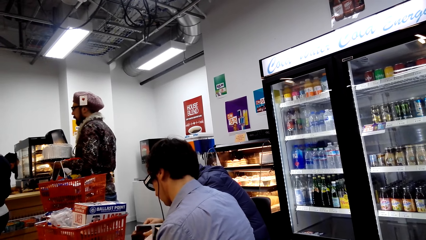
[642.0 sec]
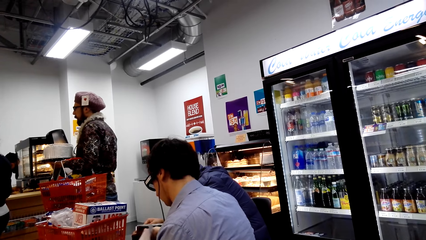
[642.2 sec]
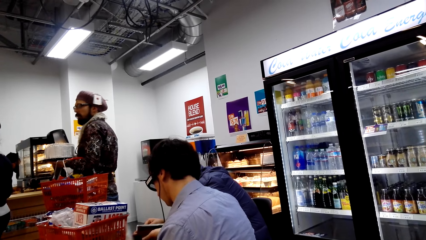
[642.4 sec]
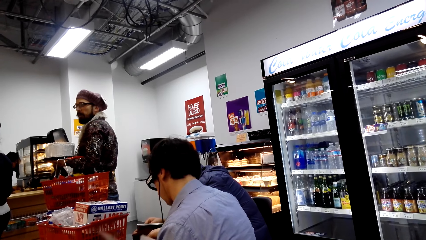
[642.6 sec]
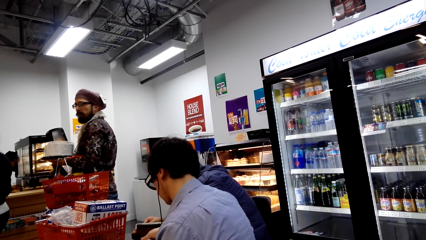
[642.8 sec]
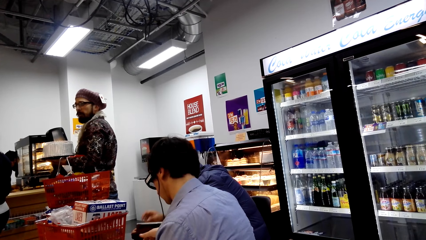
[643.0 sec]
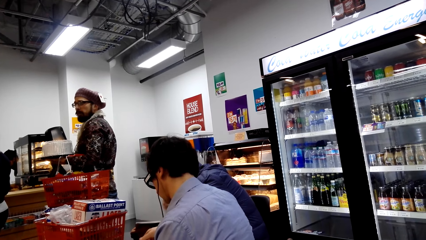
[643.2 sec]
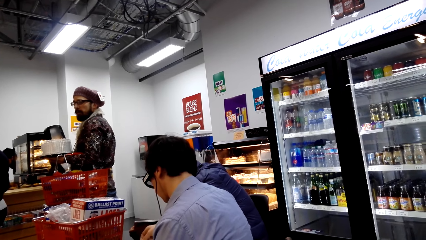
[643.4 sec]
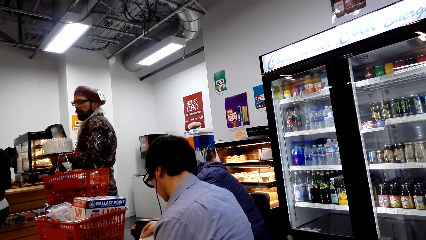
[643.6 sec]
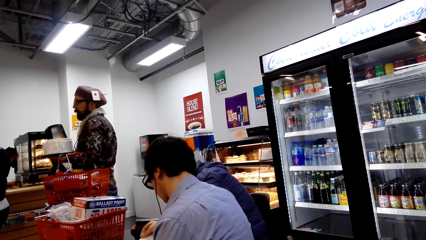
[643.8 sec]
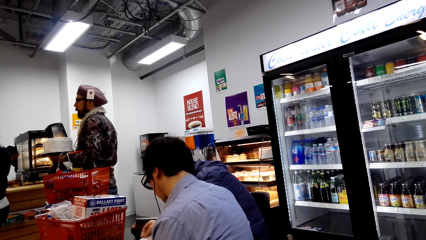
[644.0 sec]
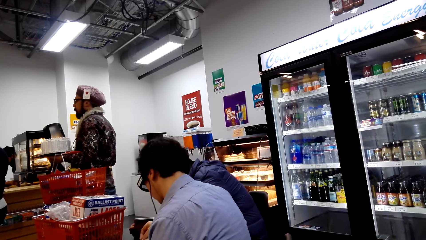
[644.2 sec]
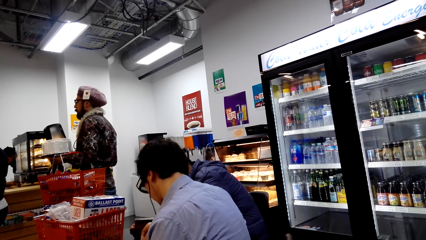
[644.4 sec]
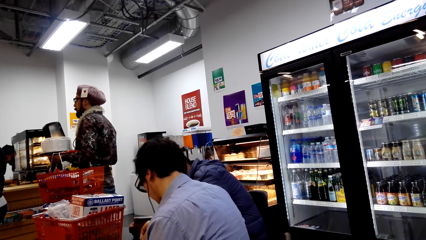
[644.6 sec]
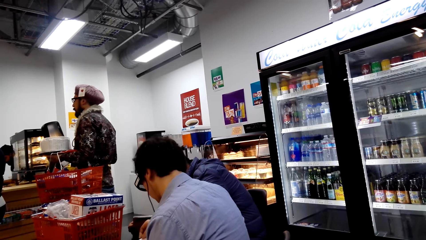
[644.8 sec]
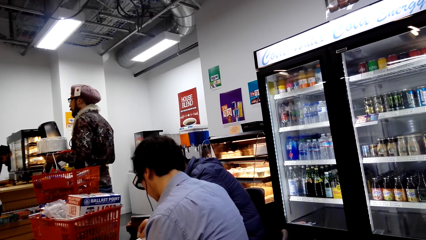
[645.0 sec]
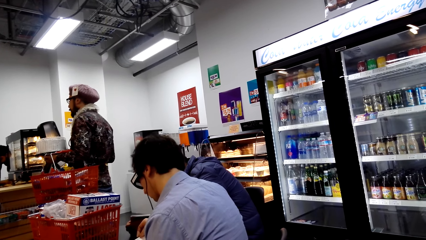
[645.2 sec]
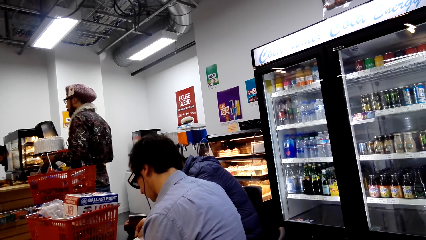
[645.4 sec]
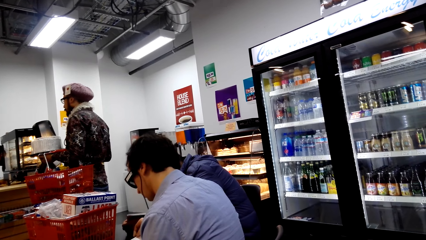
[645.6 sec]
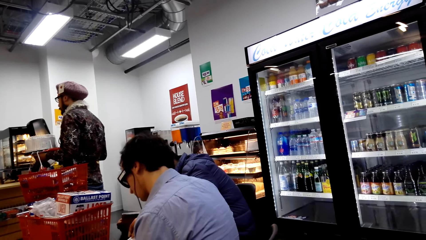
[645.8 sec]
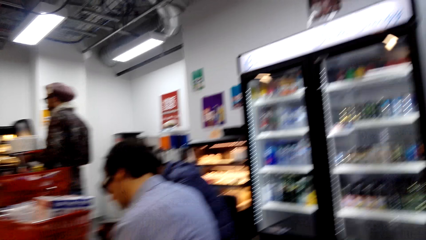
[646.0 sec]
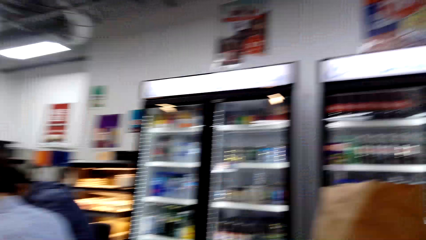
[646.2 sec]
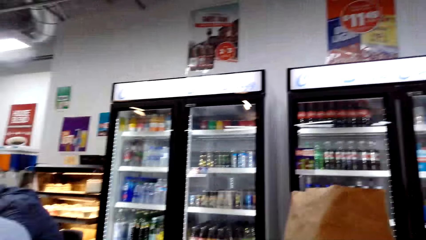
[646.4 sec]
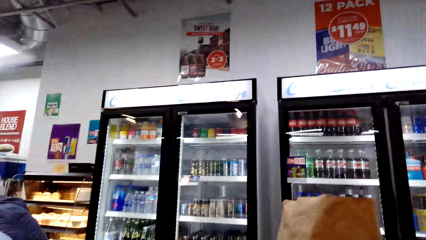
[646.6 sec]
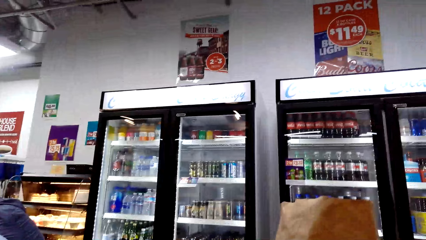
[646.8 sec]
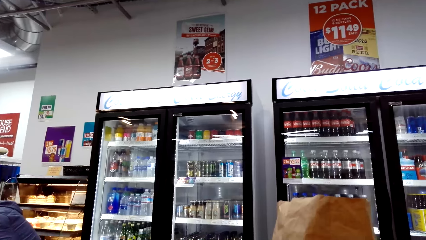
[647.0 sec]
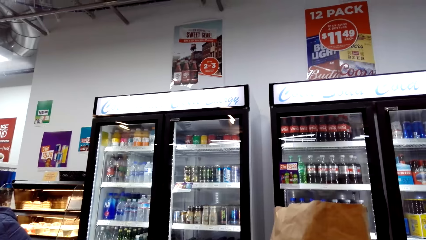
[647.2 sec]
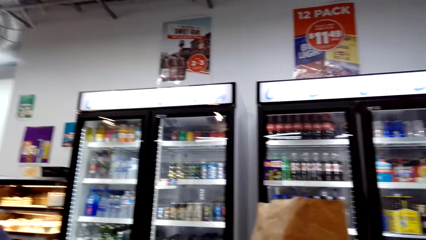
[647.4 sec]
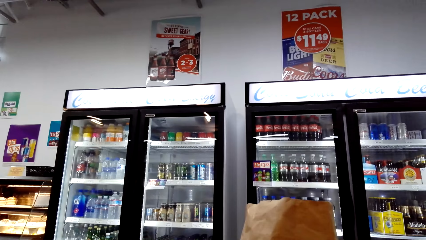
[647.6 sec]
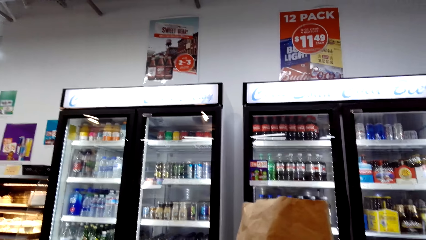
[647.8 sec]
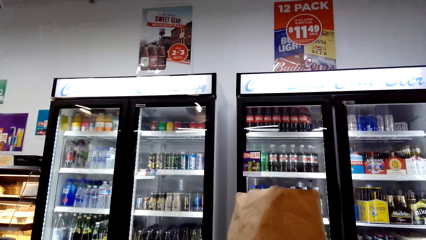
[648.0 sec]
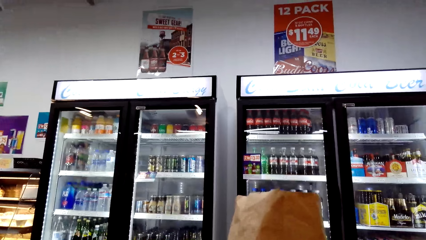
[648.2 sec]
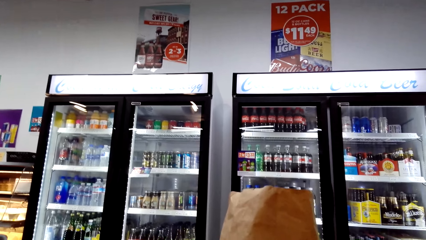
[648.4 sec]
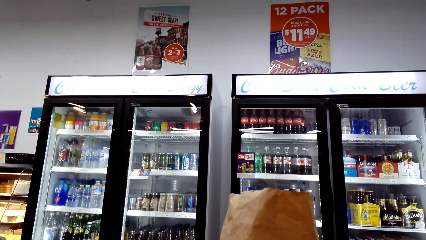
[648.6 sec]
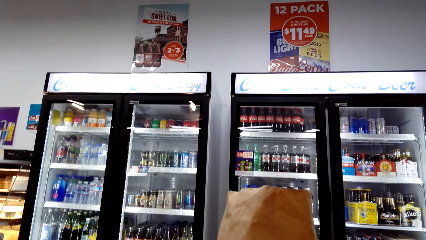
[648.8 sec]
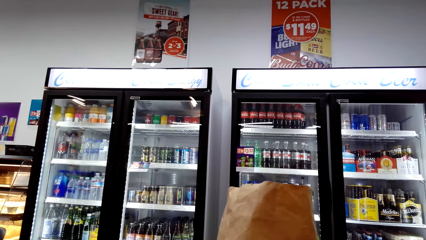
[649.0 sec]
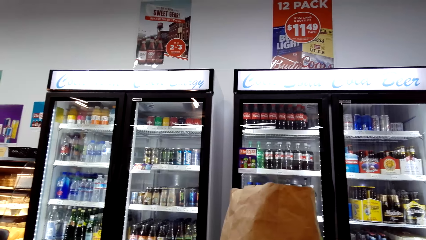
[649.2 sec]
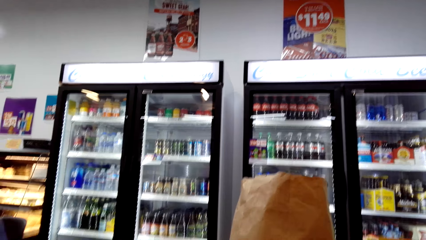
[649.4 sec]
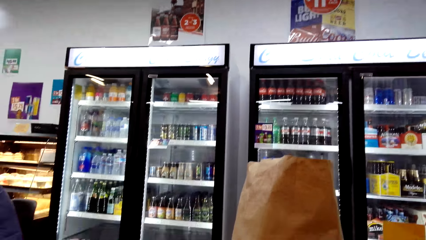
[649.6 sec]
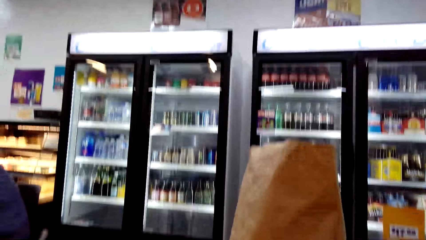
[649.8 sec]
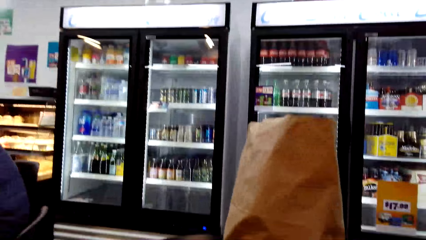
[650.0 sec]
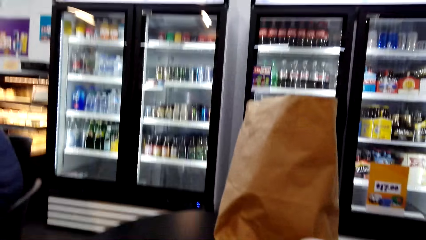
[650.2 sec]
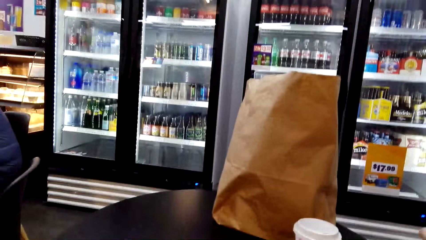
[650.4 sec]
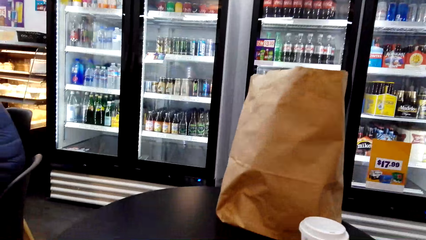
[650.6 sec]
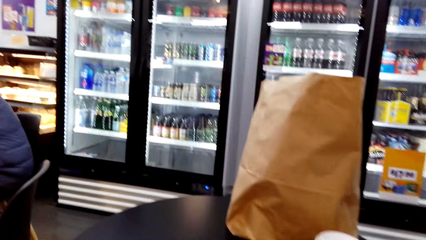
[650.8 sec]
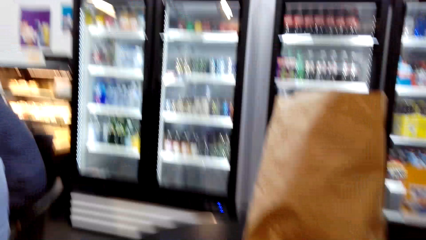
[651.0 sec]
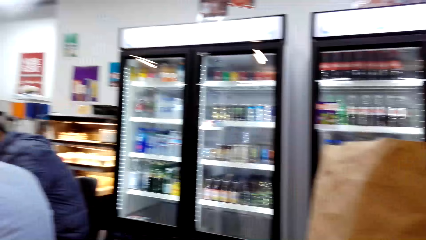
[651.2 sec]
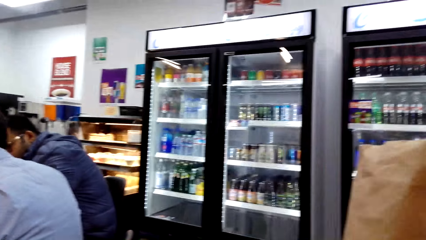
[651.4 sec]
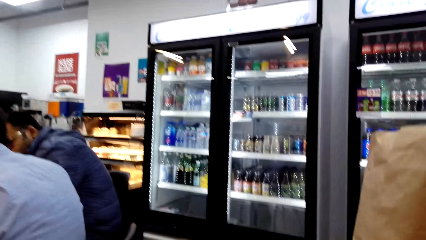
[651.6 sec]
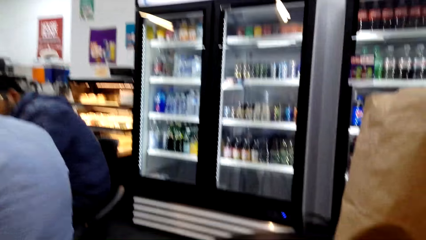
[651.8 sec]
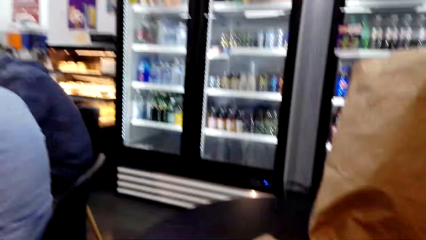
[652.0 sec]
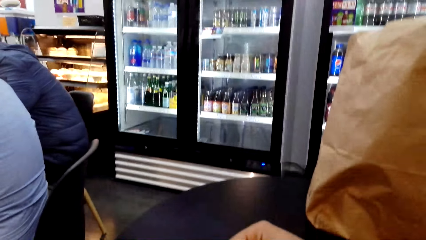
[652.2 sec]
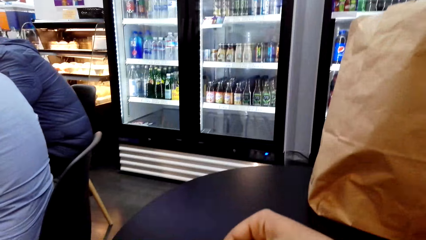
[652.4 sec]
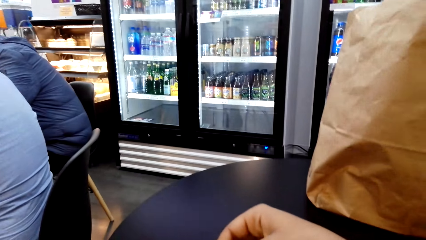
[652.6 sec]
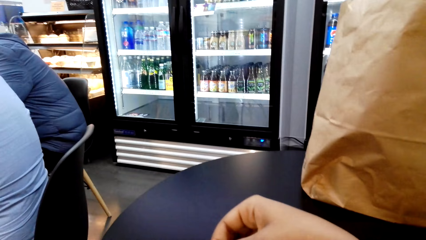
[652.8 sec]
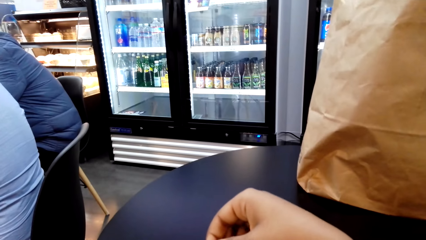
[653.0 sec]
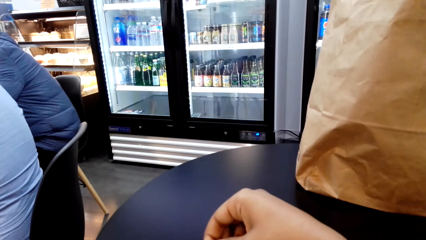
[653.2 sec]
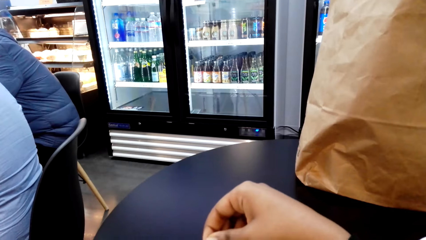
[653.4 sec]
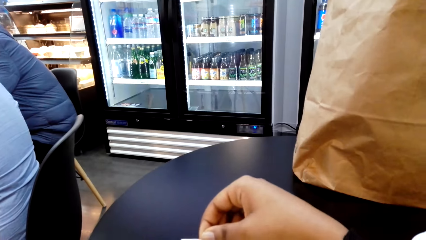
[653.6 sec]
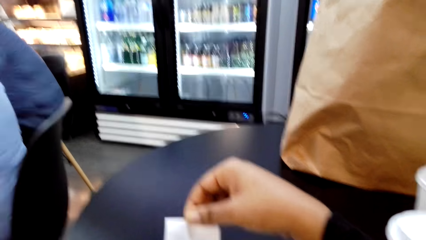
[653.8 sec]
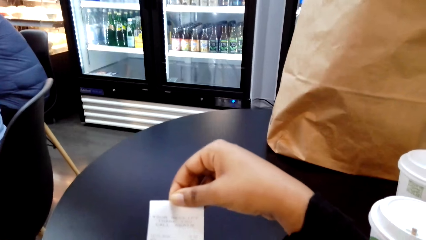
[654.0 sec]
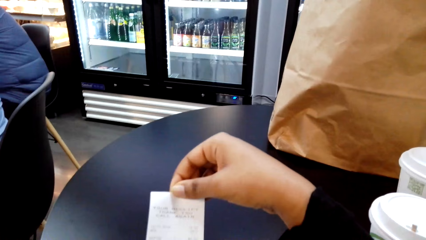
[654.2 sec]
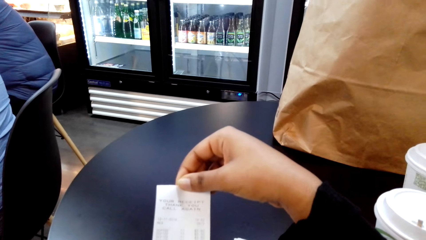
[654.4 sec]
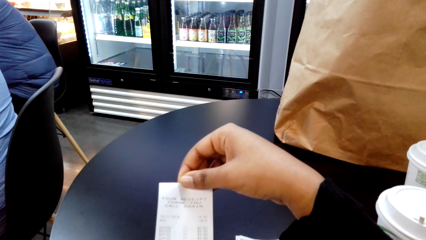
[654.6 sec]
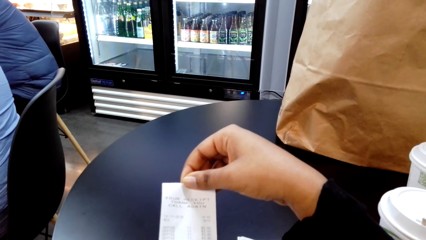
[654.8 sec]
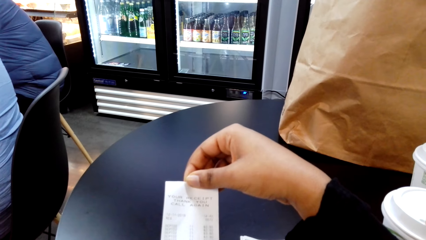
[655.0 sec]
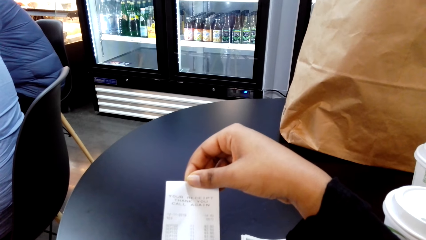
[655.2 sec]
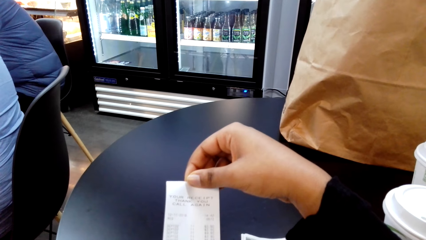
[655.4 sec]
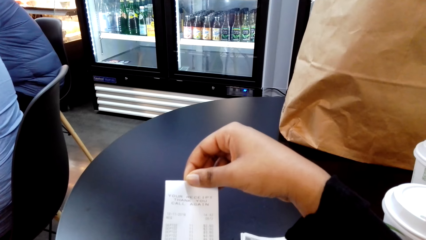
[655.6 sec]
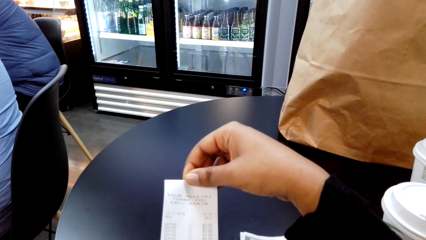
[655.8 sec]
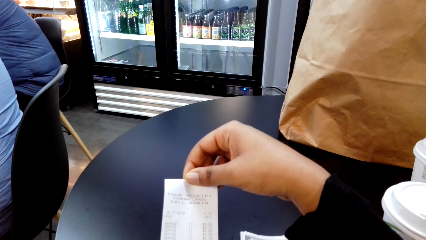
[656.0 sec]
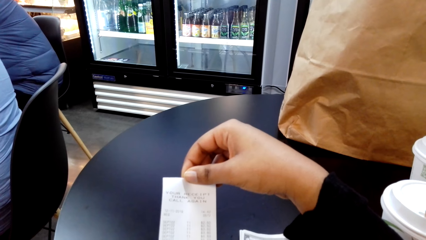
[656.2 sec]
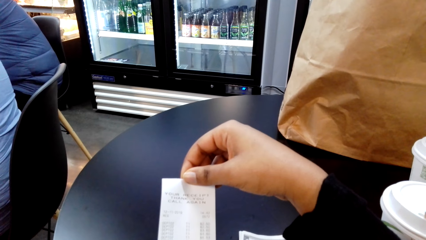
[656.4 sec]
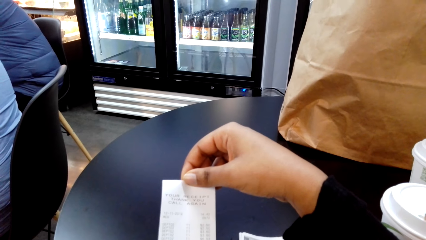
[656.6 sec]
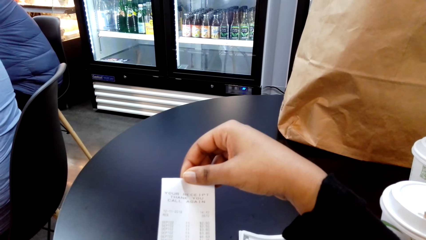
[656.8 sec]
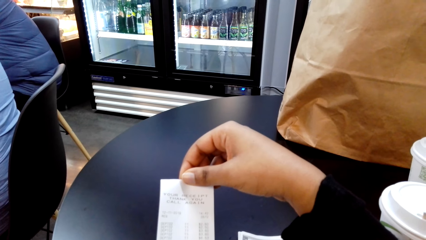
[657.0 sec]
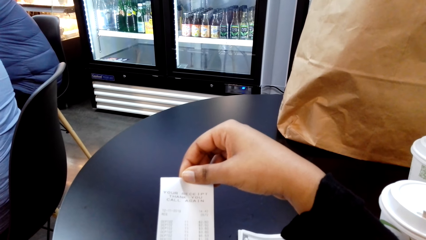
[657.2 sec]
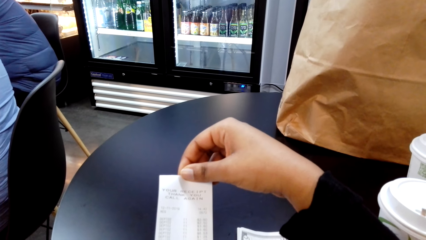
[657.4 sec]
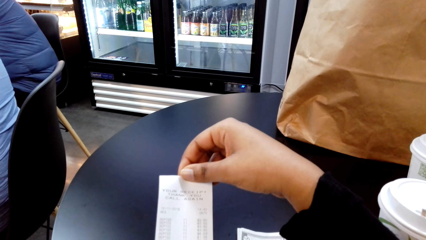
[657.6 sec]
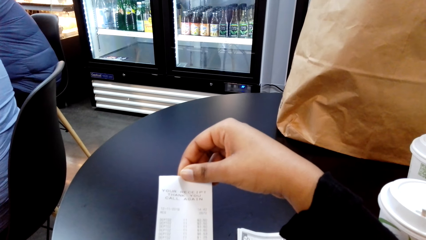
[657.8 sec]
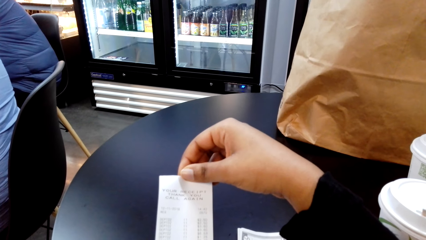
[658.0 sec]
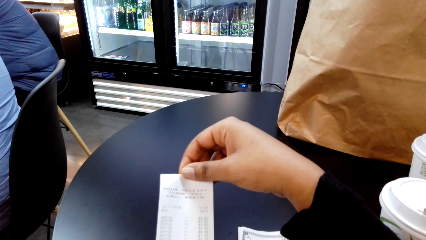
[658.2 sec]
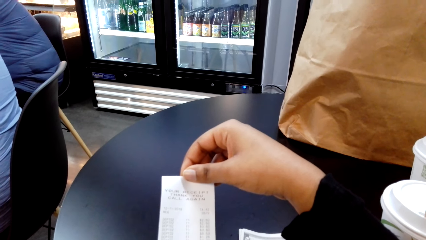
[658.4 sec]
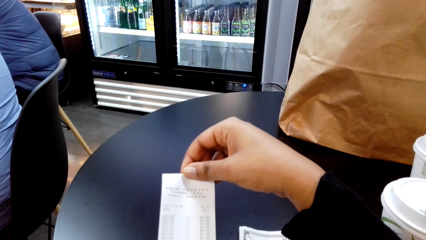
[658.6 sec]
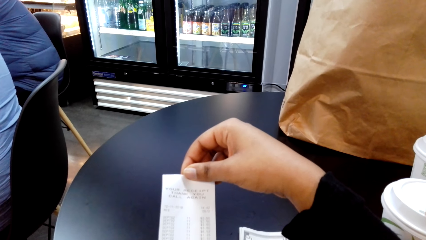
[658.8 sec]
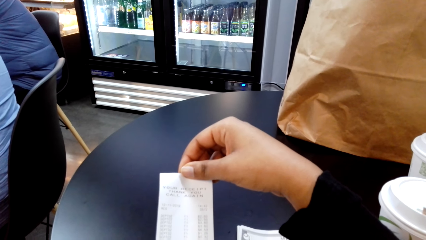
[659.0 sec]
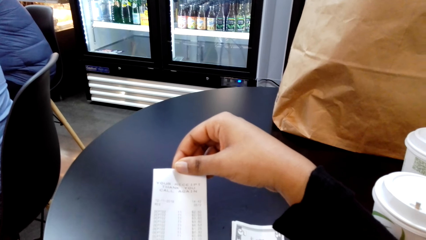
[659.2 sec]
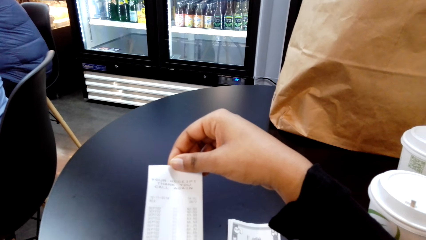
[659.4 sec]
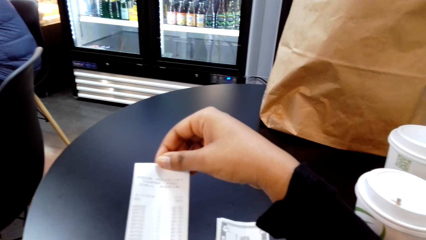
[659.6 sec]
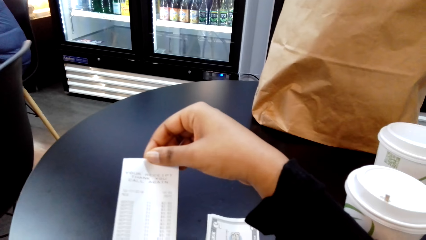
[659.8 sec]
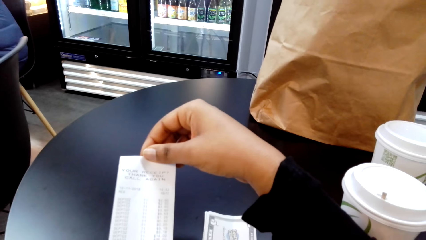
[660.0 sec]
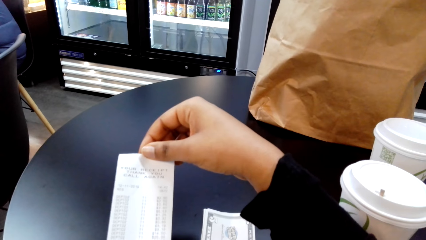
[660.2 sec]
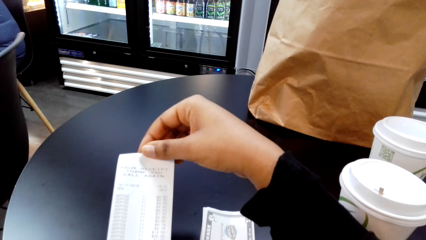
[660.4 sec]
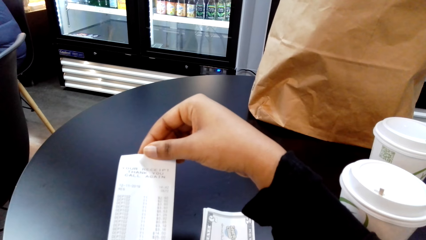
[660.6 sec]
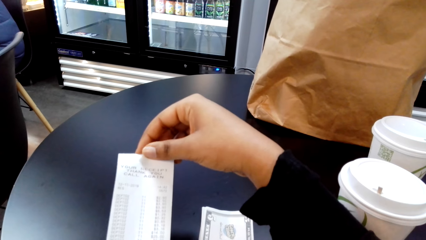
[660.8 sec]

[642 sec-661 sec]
The camera wearer holds the receipt. They check the receipt.
